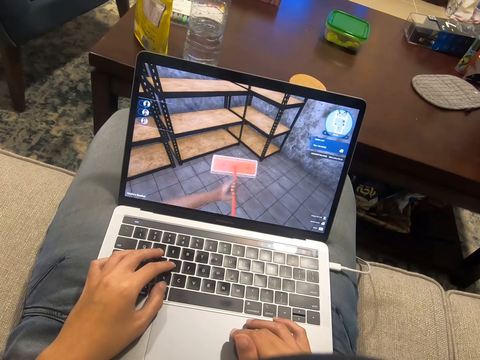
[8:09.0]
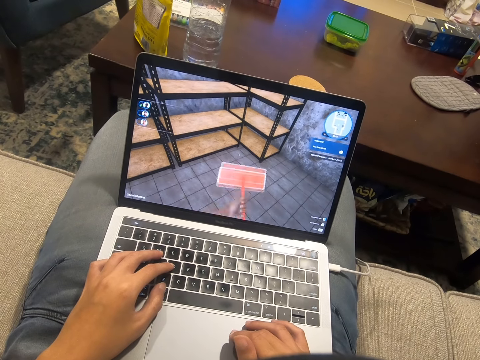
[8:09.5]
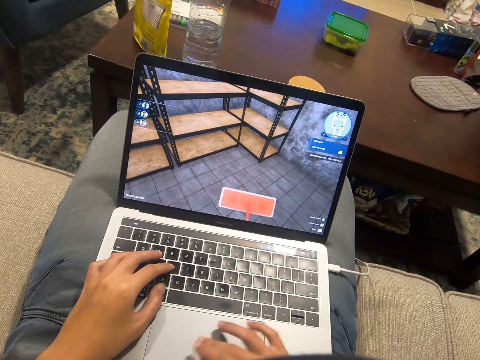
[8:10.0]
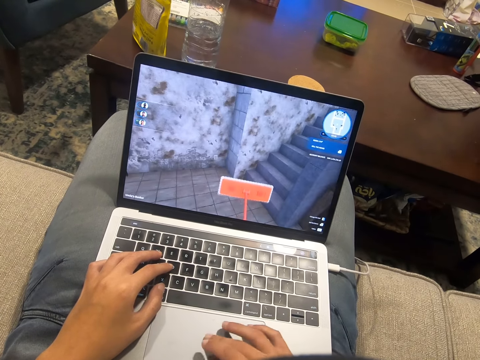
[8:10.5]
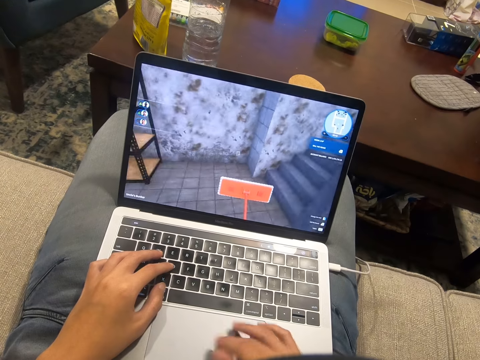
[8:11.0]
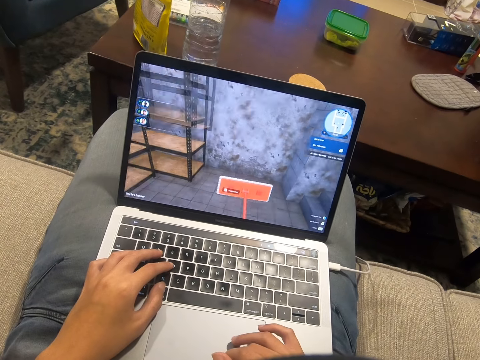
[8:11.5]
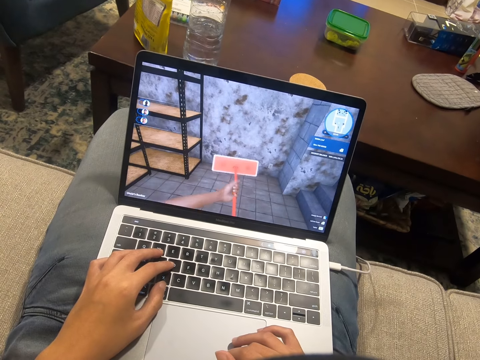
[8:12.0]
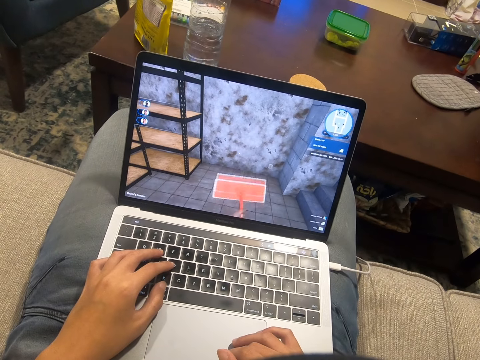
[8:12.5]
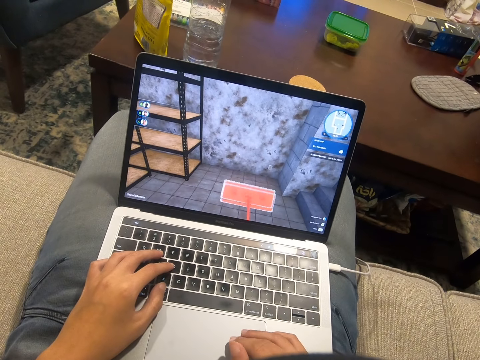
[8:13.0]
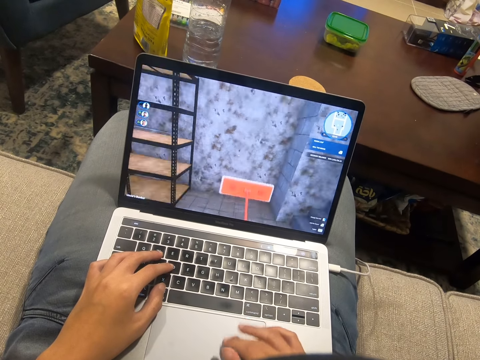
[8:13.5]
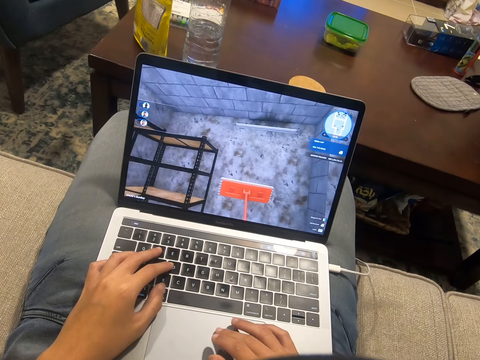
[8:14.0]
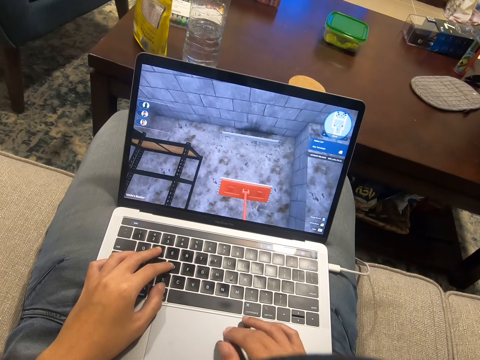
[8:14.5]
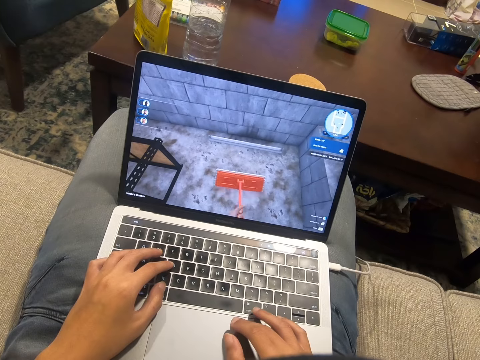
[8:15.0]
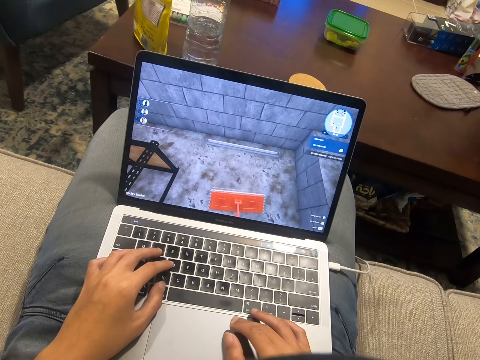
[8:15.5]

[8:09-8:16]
The camera wearer uses the laptop.

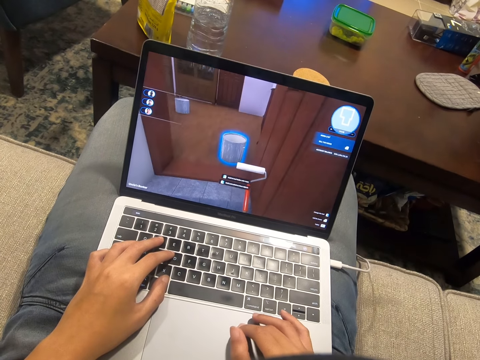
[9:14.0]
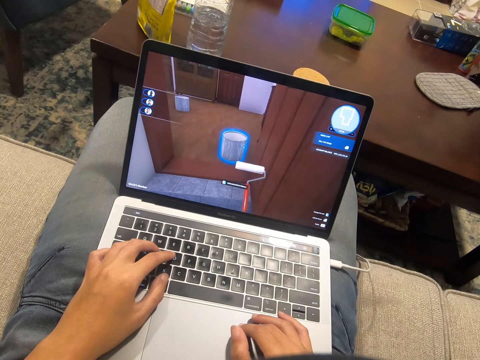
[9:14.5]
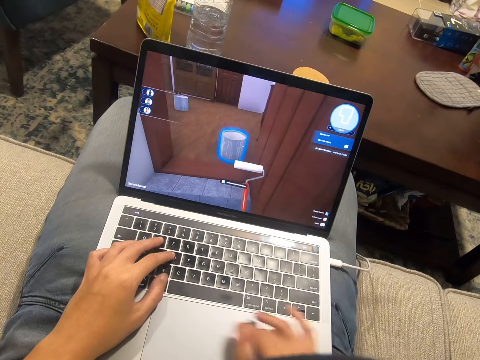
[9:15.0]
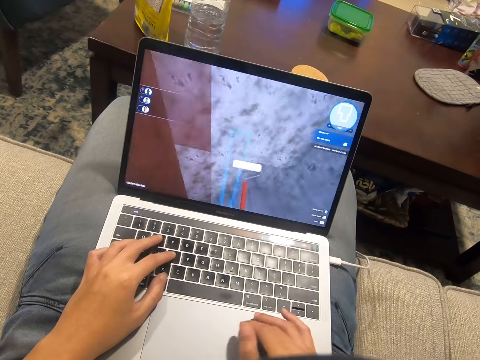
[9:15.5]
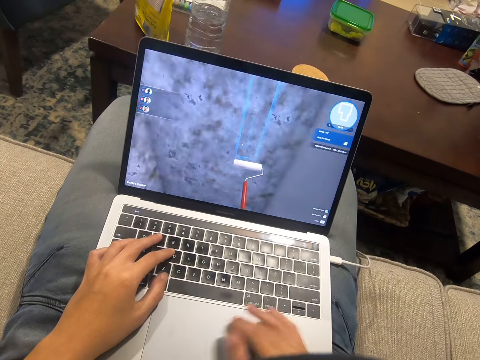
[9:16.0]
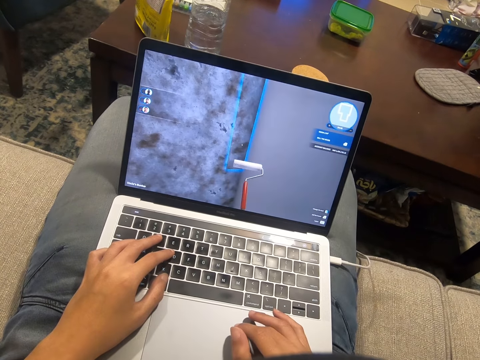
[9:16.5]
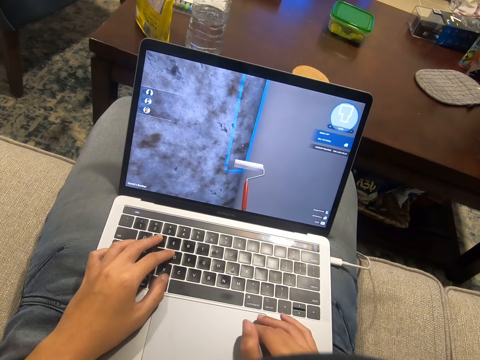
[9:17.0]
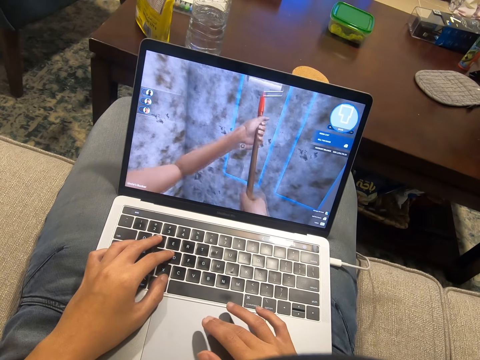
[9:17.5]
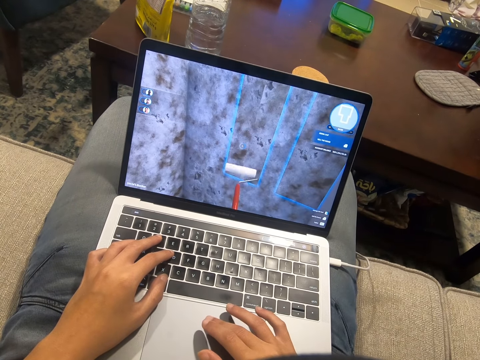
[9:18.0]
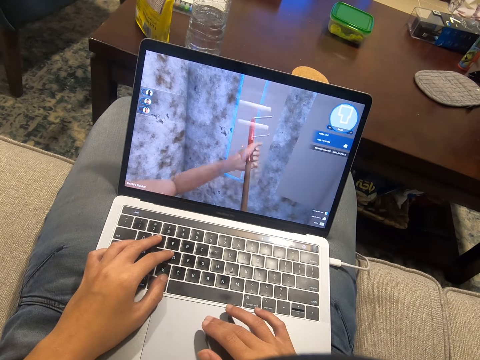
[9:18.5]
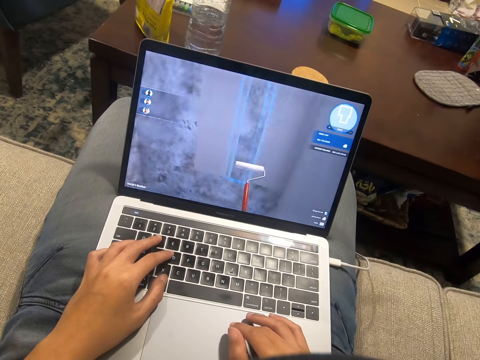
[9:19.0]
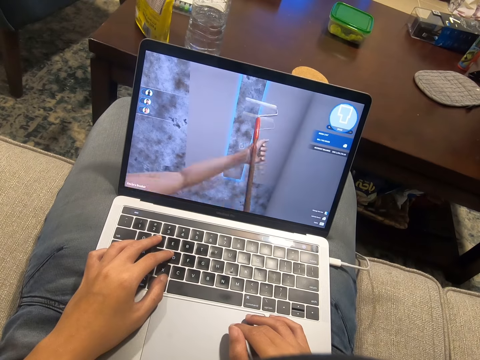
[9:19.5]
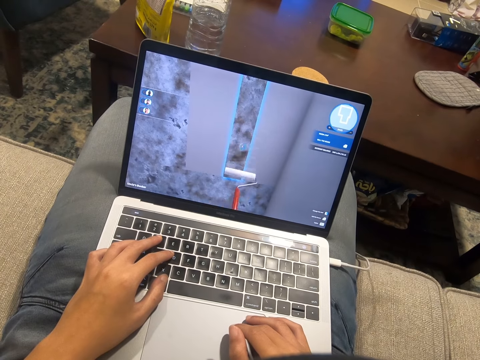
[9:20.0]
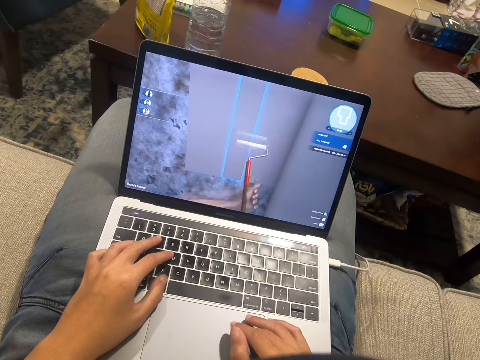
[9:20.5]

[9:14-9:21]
The camera wearer scrolls on the laptop.

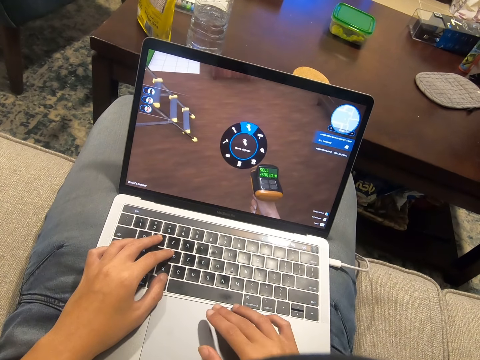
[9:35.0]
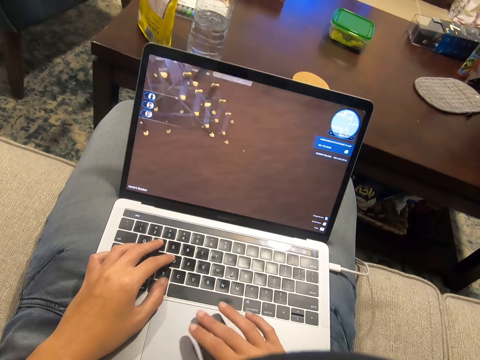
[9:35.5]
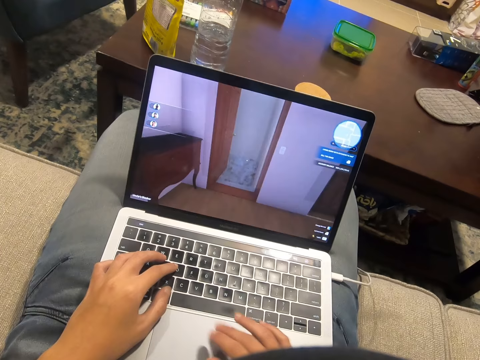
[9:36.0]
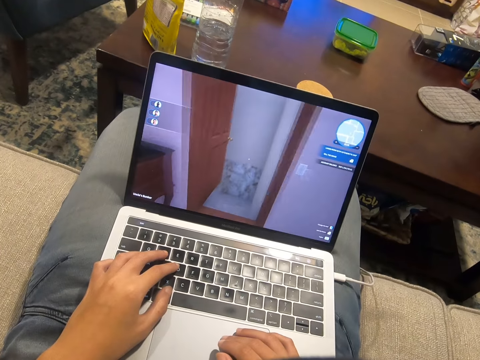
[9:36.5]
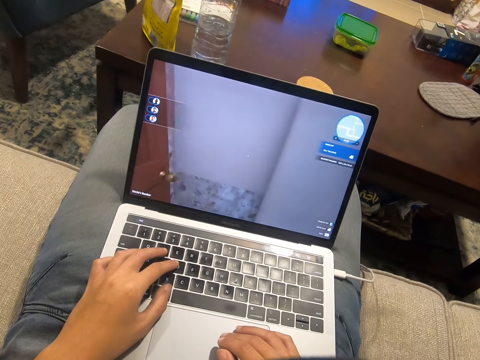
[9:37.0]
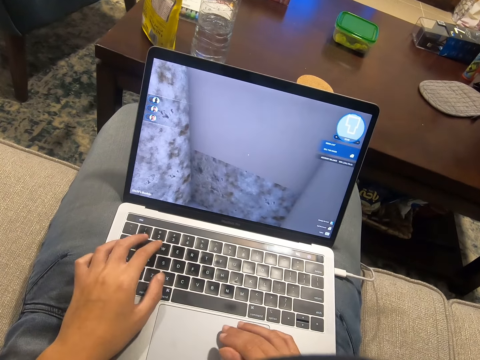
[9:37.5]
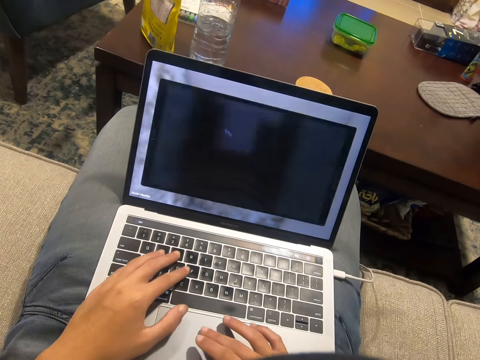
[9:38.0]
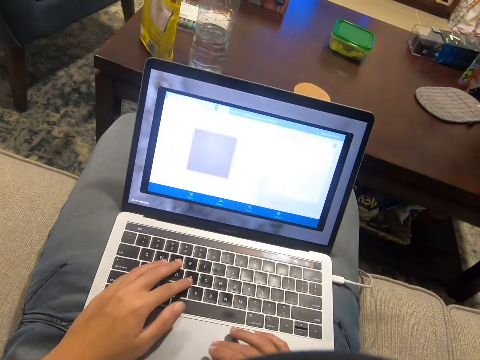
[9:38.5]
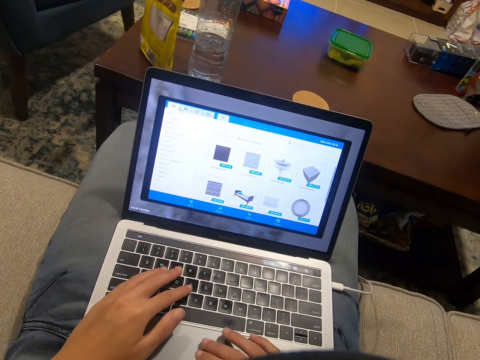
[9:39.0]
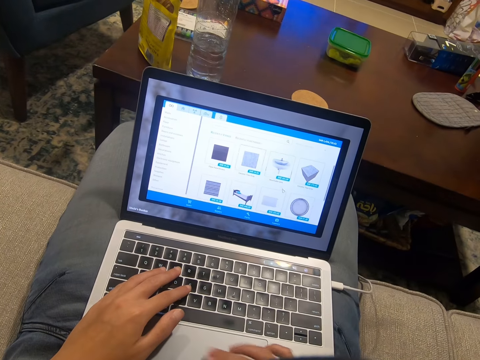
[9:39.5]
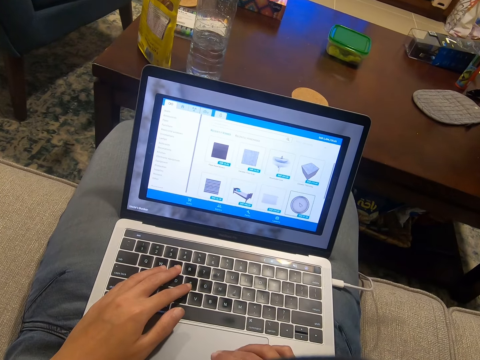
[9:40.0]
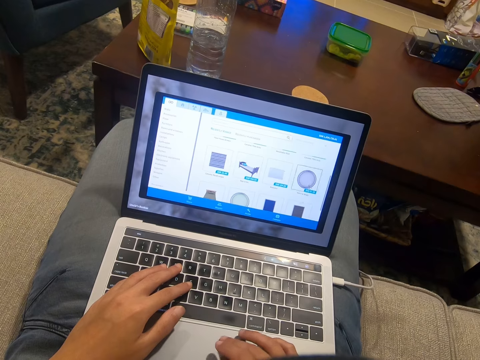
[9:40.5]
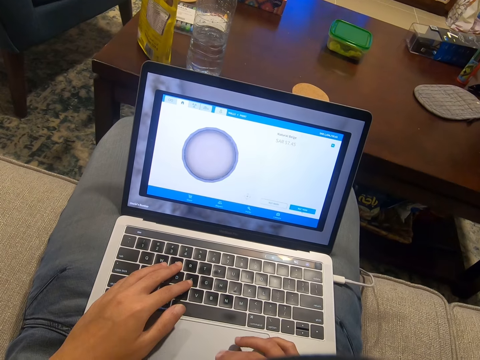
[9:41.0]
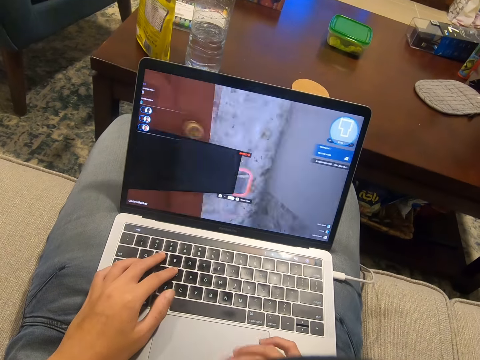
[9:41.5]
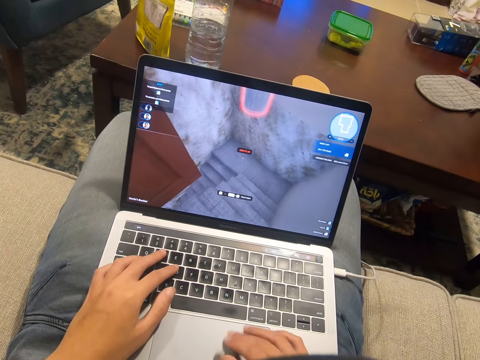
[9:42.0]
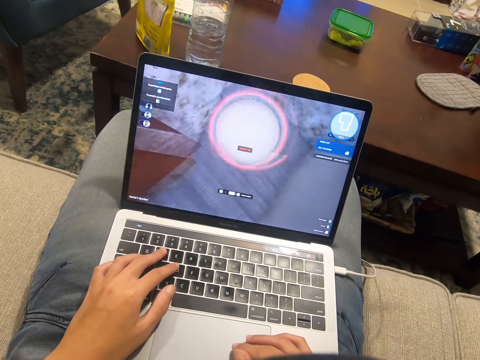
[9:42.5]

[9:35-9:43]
The camera wearer presses a key on the keyboard. They scroll on the laptop.

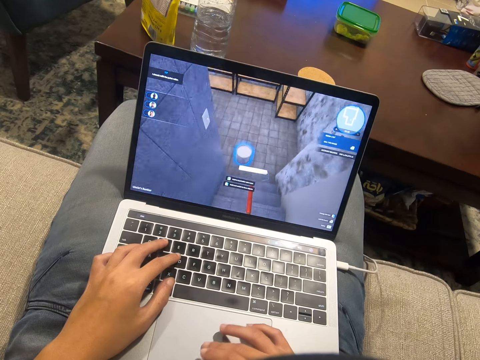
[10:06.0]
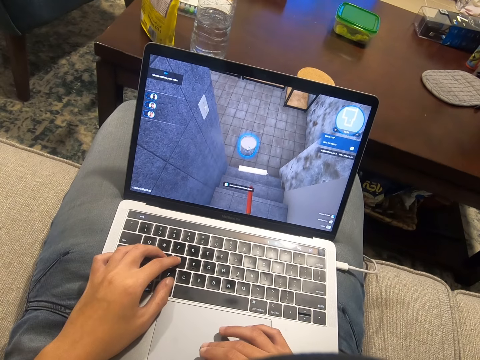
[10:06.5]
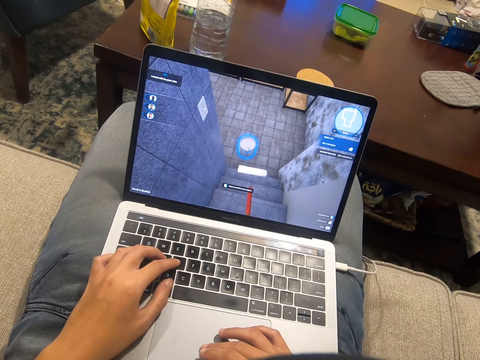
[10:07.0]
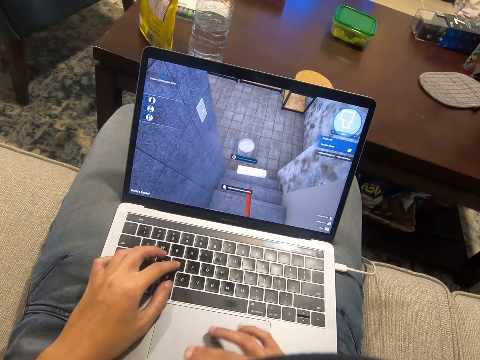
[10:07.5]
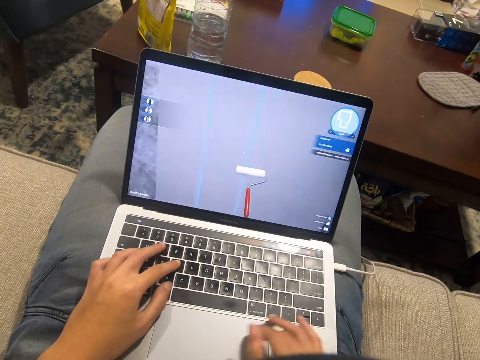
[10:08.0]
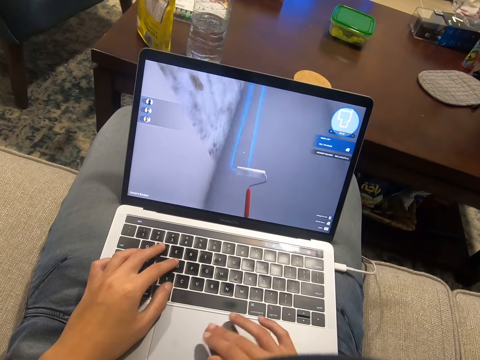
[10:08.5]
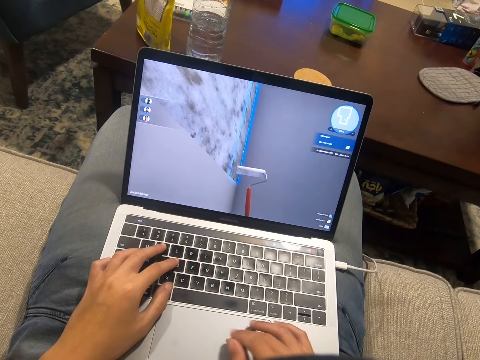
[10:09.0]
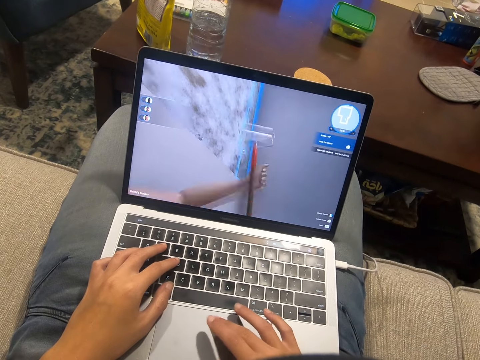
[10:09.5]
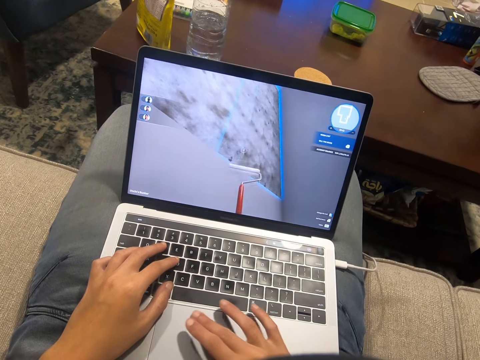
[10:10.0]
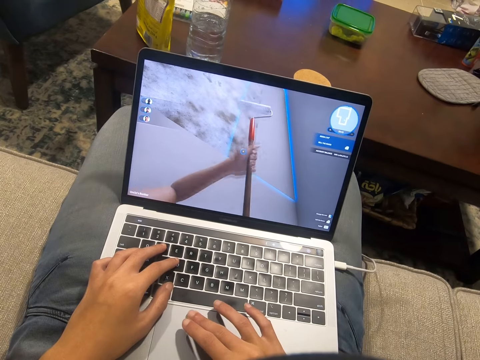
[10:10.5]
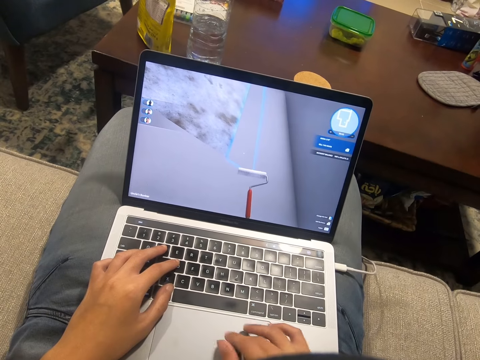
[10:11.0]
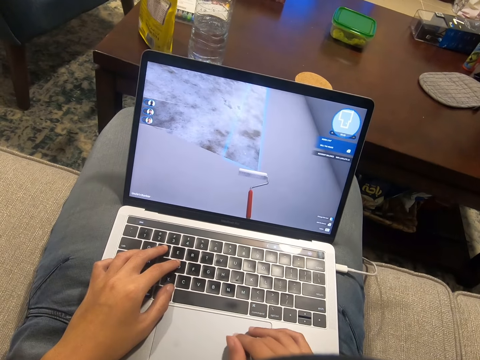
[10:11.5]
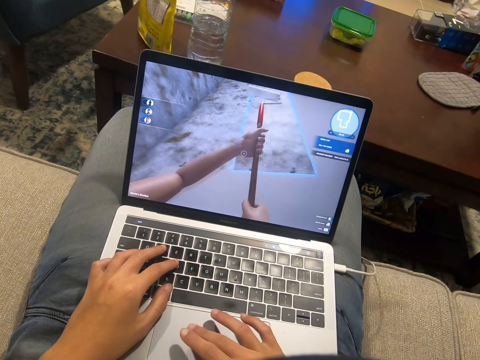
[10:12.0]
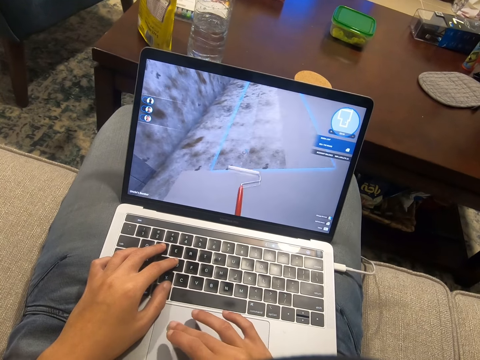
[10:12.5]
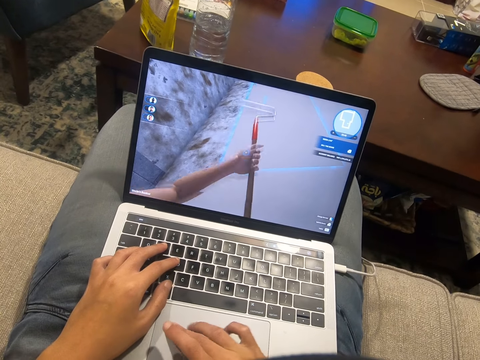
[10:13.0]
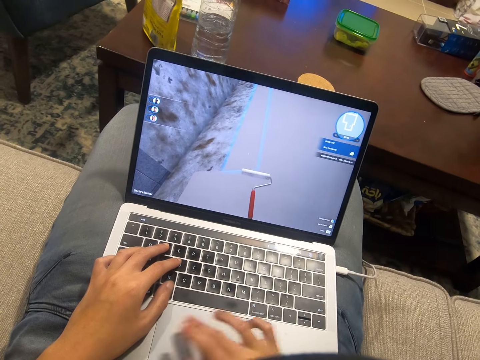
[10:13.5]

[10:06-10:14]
The camera wearer presses a key on the keyboard. They scroll on the laptop.
